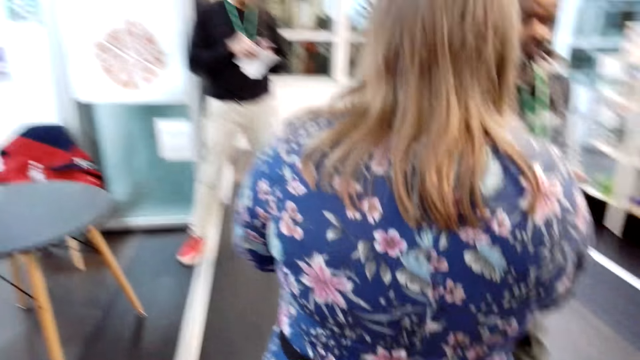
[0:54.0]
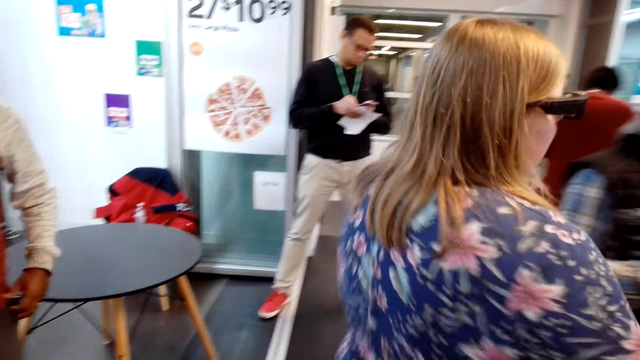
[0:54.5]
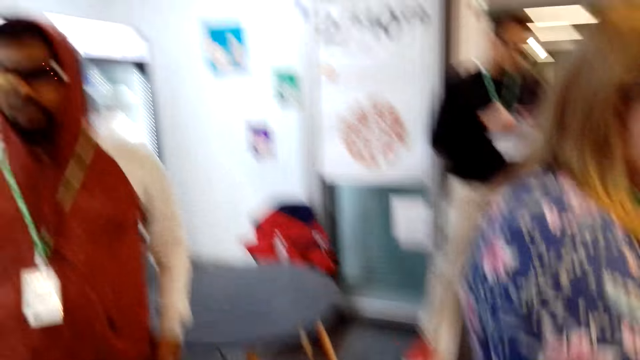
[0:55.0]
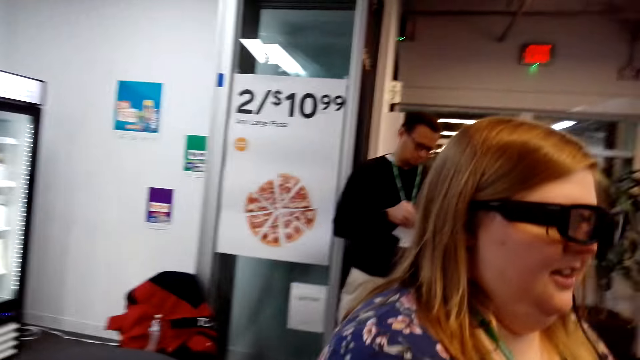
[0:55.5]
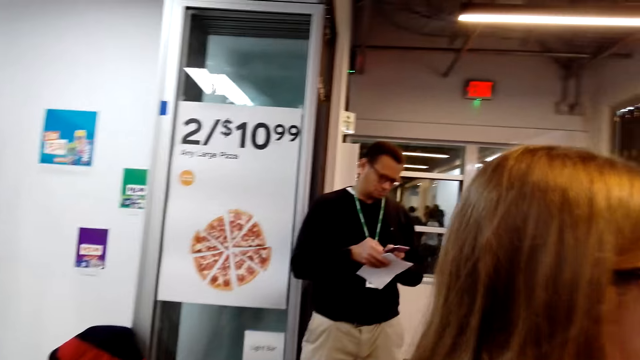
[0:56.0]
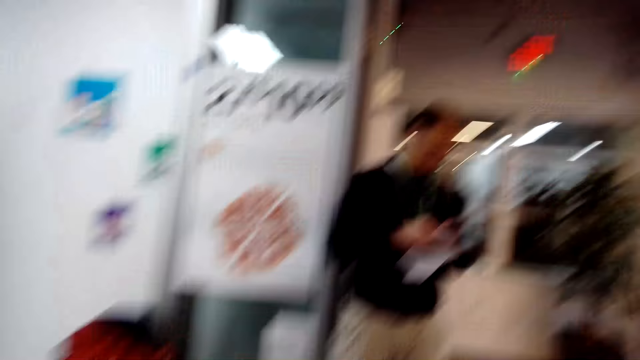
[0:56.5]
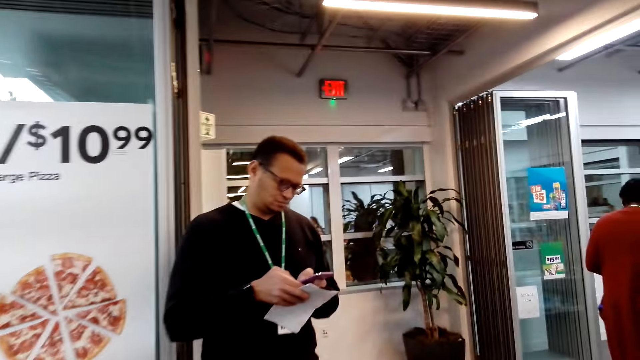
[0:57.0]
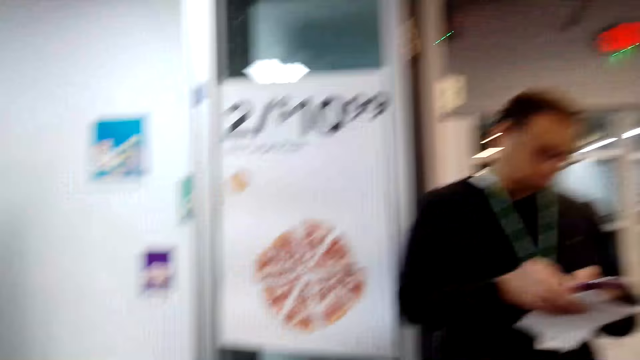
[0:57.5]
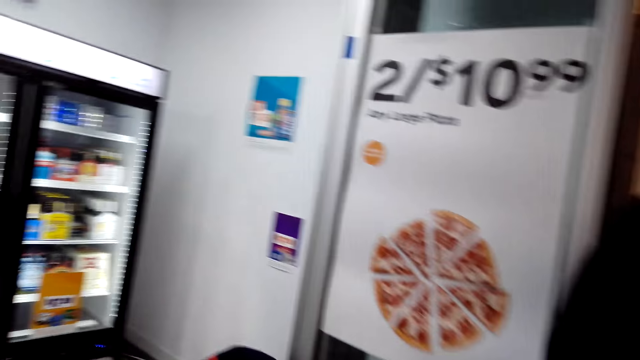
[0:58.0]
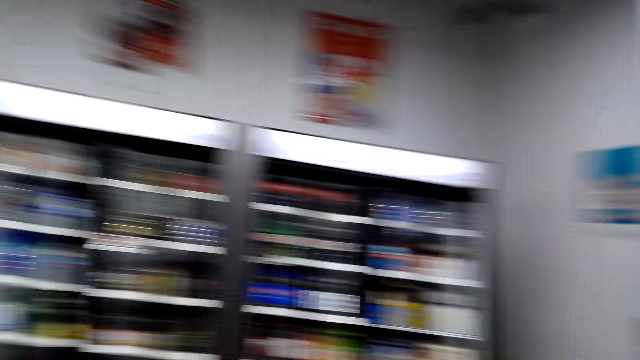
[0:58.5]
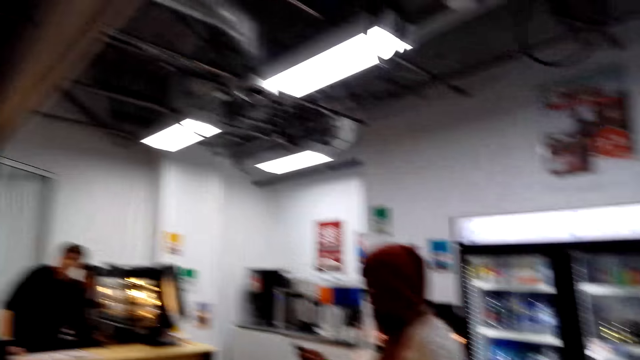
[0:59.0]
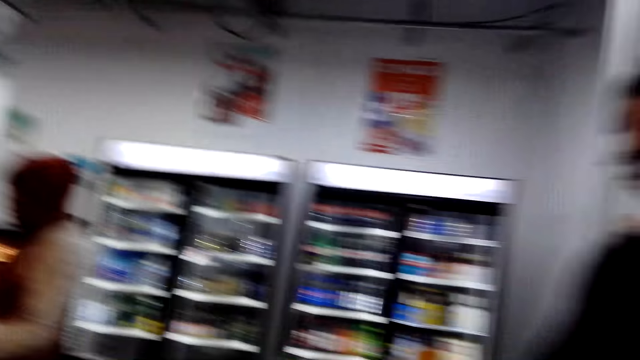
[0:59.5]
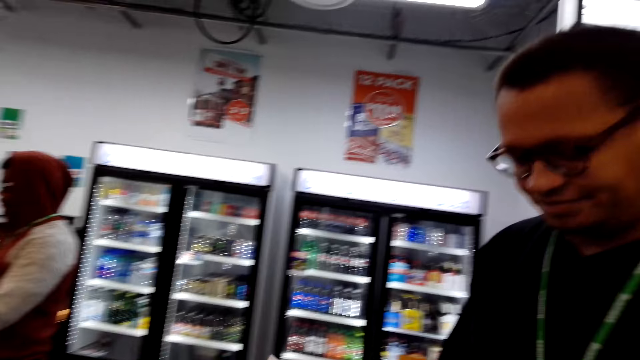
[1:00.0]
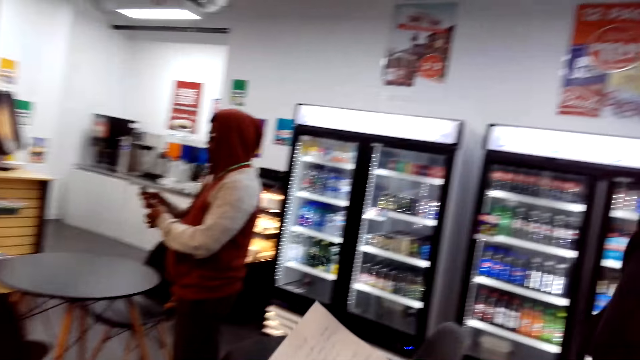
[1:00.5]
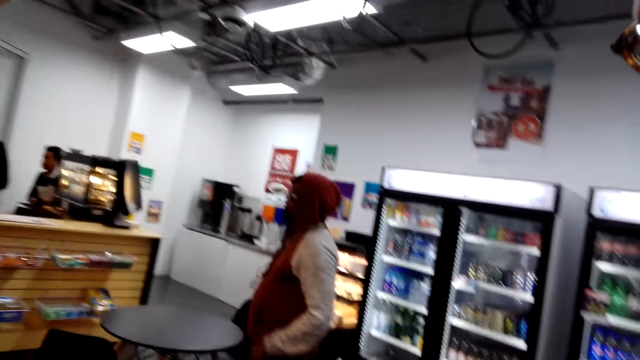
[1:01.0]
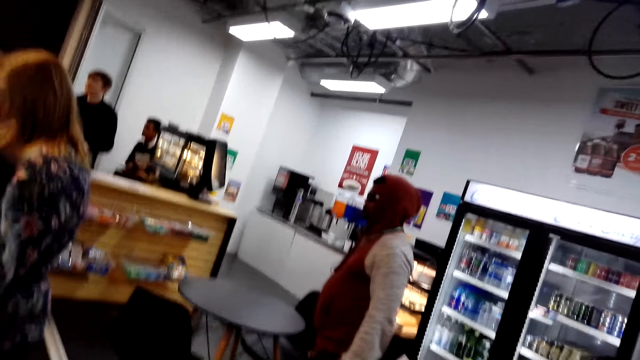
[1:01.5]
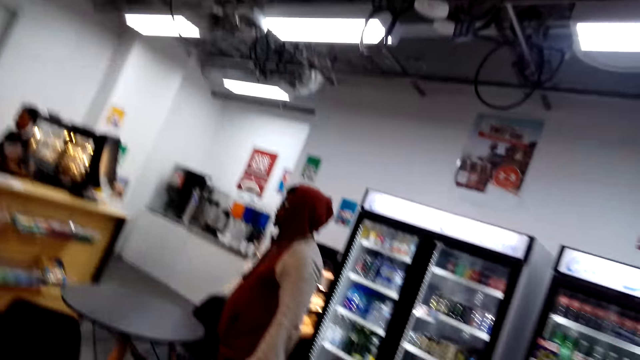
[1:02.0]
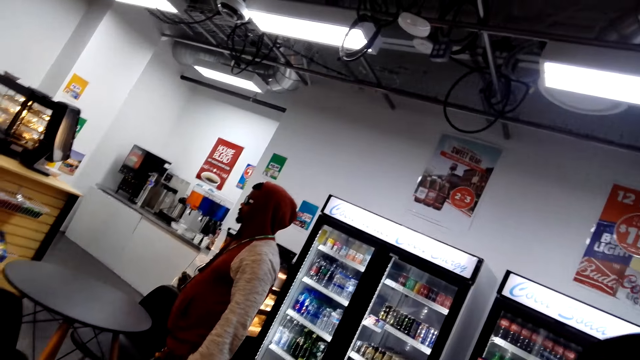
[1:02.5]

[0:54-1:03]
A man uses a phone. The camera wearer walks around the shop. They converse with the man and look around the shop. The man uses the phone. The camera wearer looks around the shop.

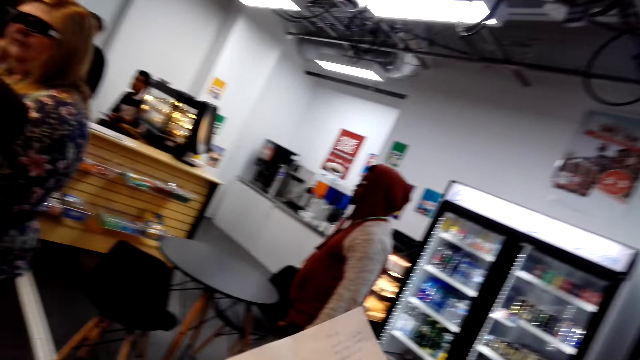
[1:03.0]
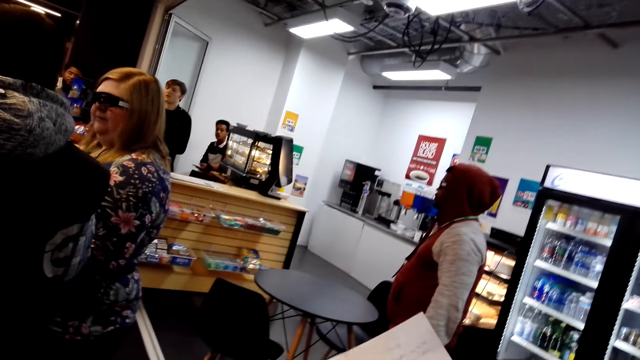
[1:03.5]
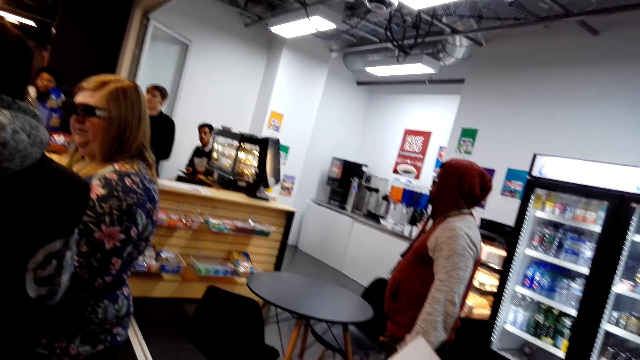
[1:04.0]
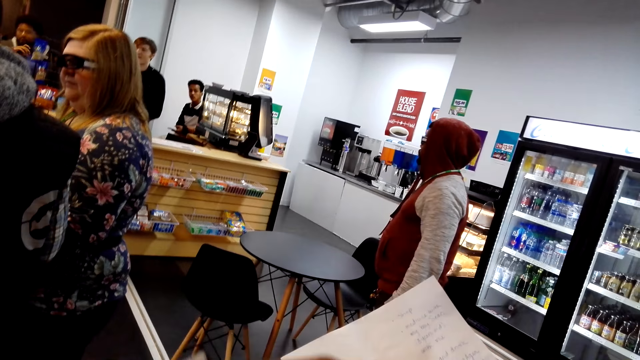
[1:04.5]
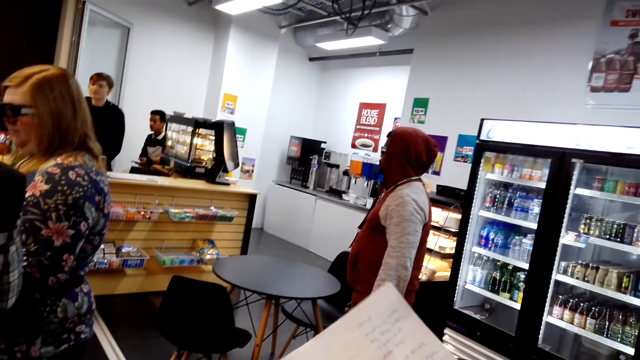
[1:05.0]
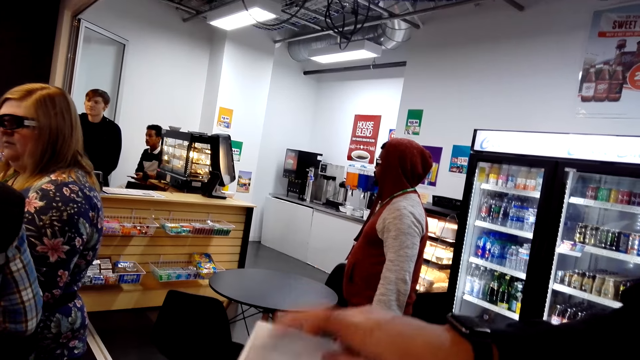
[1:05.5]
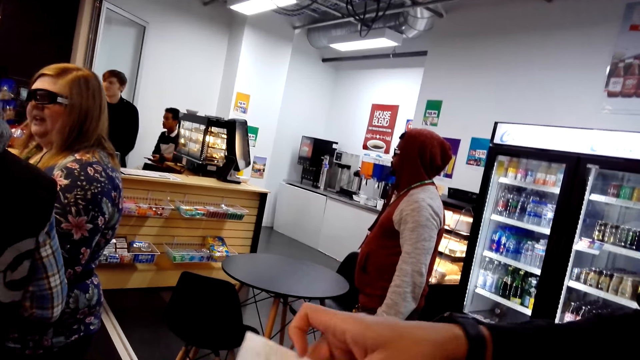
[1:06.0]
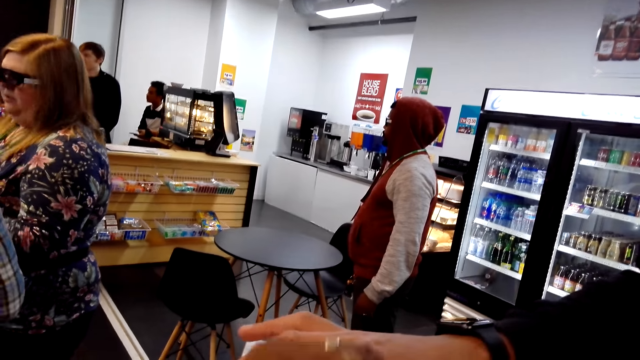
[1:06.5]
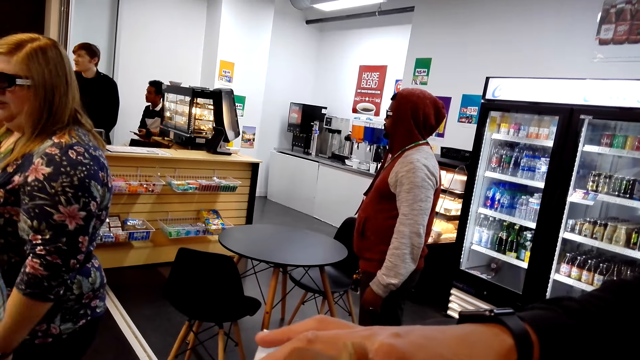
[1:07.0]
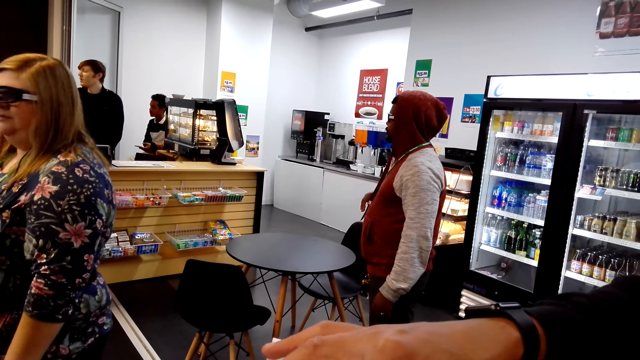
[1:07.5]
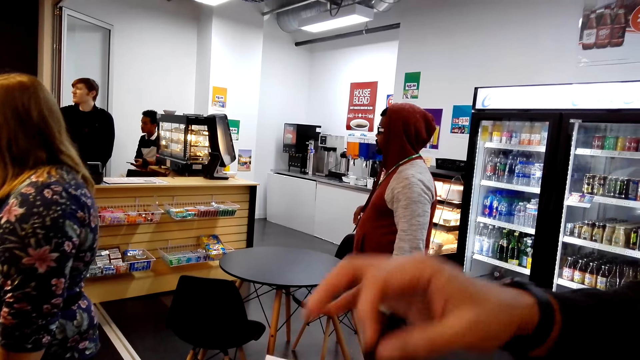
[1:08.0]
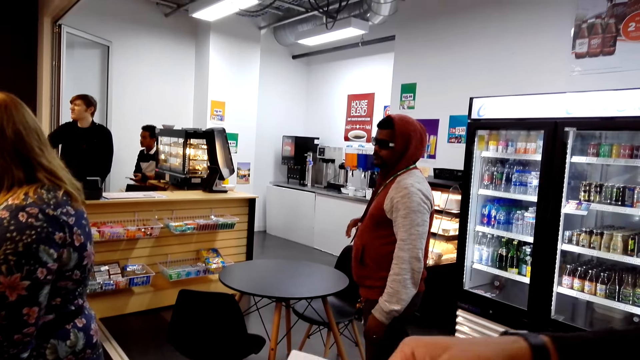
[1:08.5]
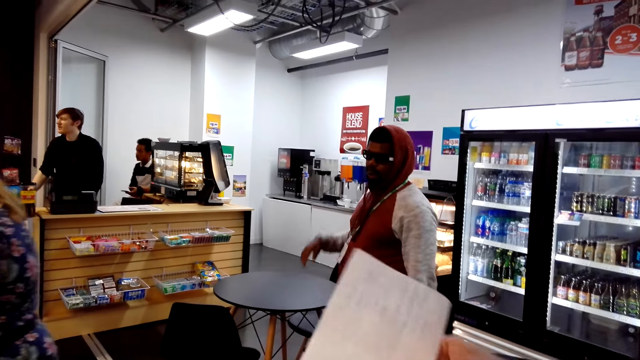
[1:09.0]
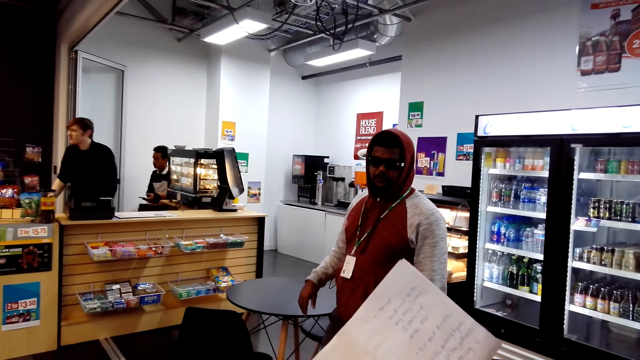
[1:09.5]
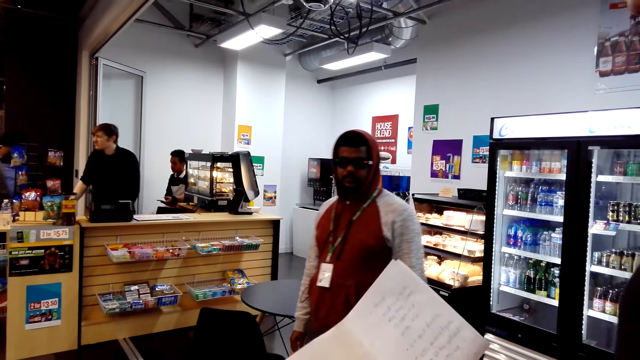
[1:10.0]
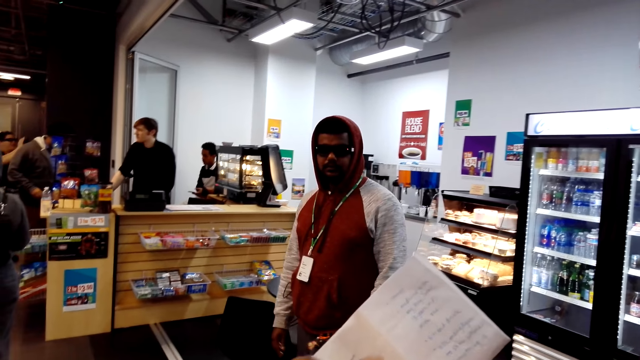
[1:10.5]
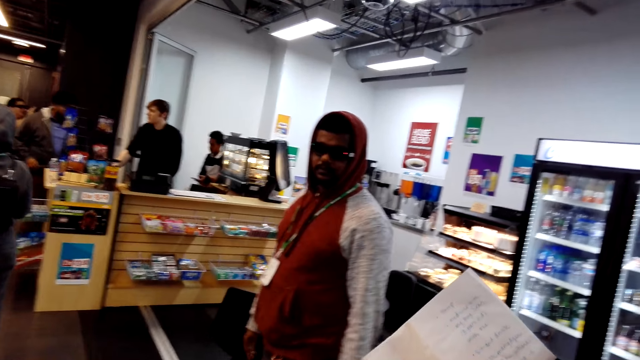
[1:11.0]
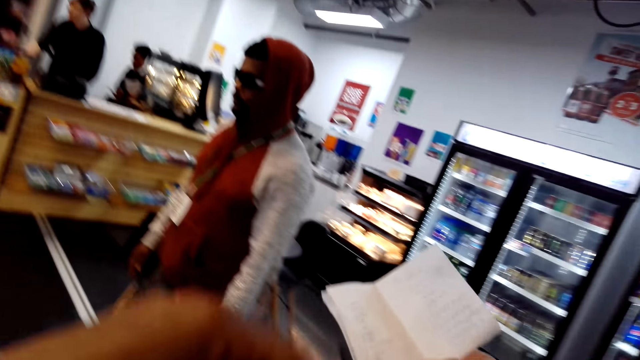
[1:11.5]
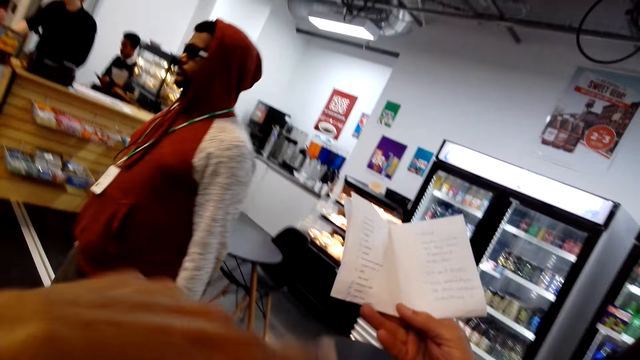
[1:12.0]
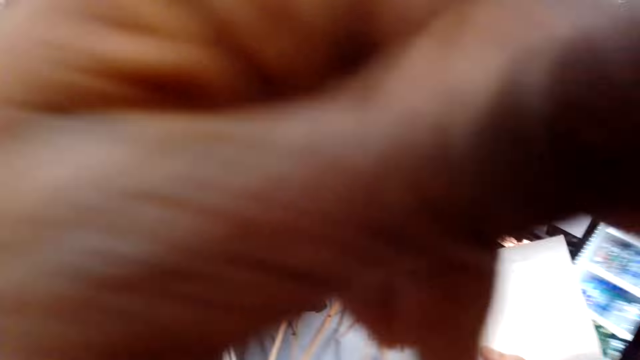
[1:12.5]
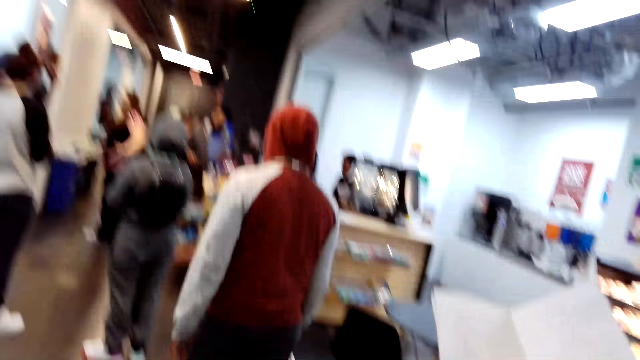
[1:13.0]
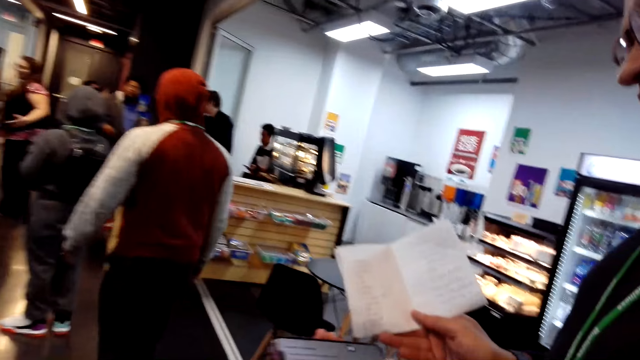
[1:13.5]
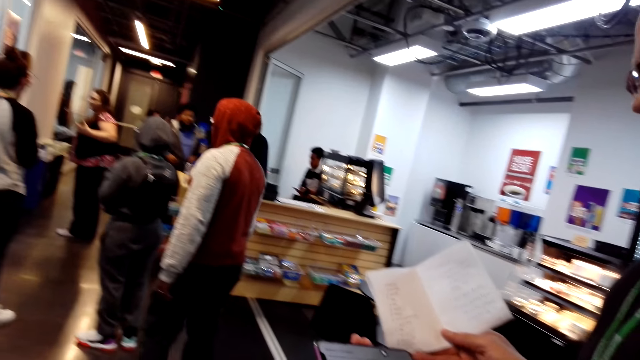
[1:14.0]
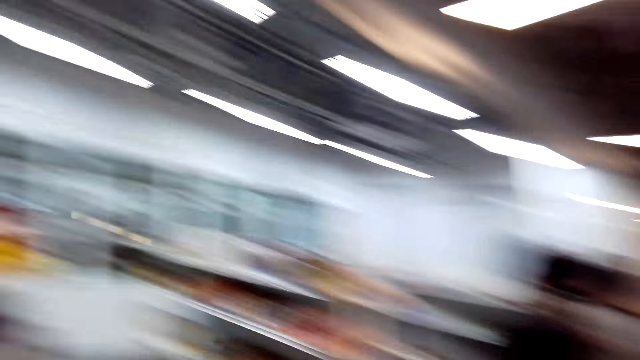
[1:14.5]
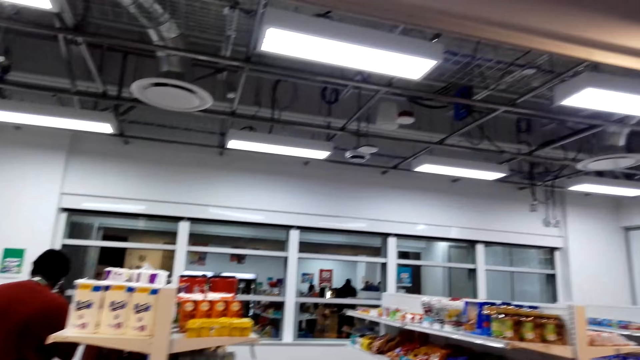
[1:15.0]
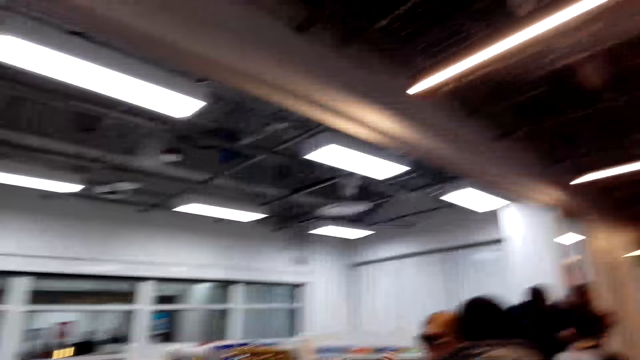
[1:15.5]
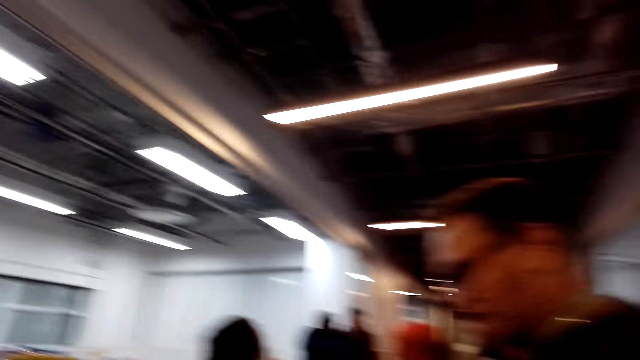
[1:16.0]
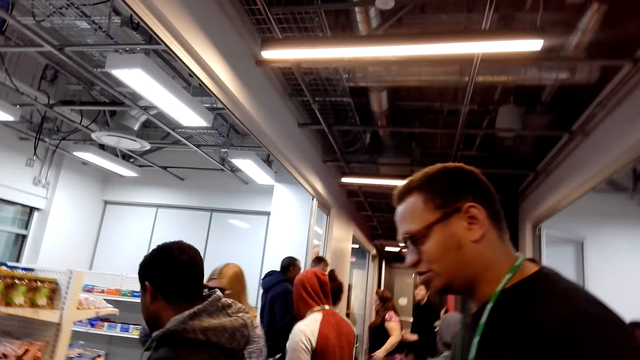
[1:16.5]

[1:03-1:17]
A man holds a shopping list. The camera wearer looks around the shop. The man reads the shopping list. The camera wearer converses with the man. The man reads the shopping list. The camera wearer walks around the shop.
